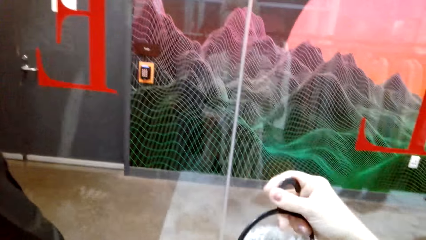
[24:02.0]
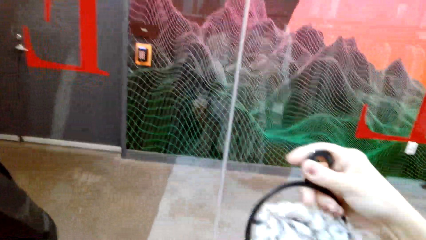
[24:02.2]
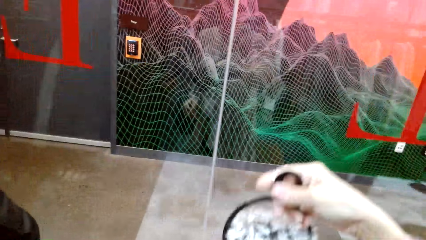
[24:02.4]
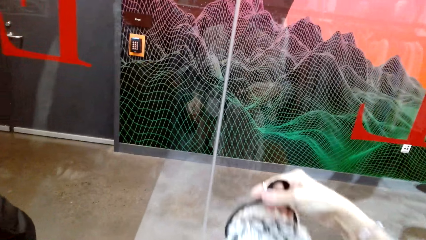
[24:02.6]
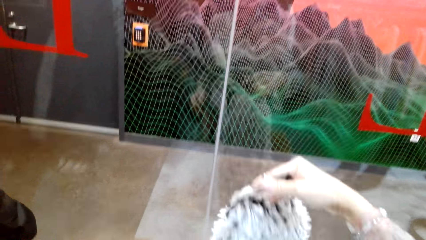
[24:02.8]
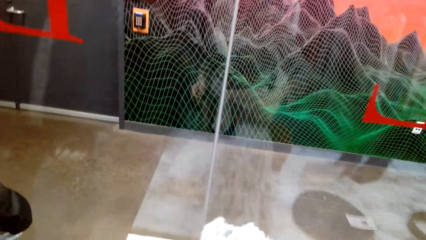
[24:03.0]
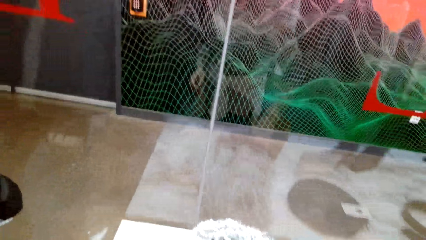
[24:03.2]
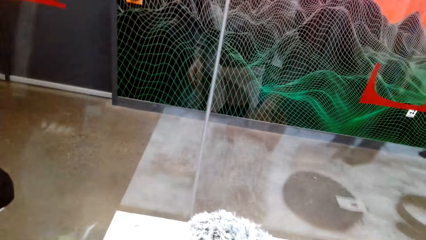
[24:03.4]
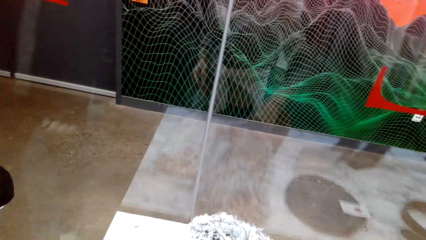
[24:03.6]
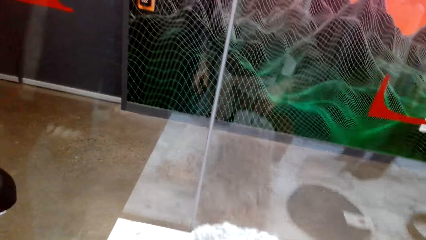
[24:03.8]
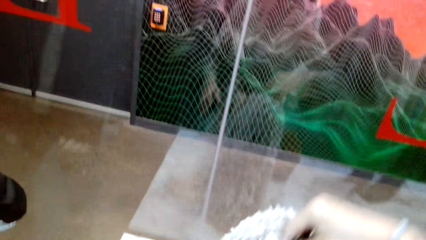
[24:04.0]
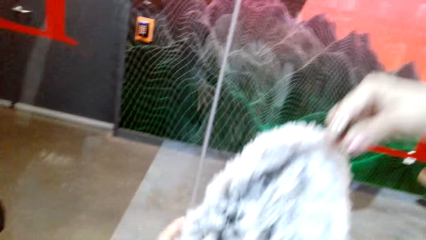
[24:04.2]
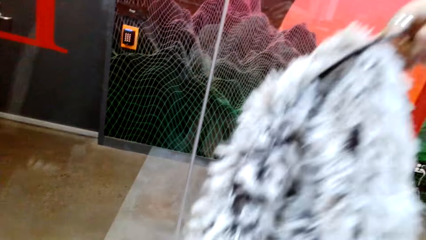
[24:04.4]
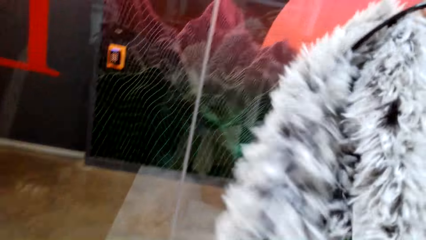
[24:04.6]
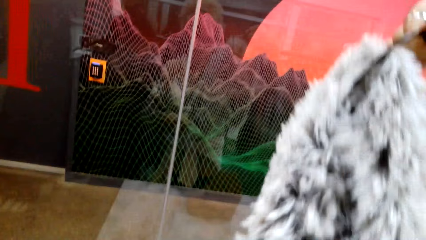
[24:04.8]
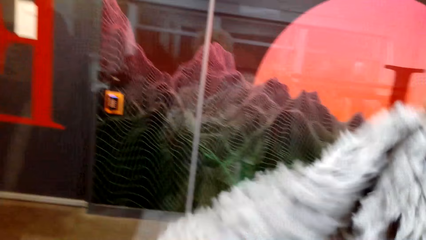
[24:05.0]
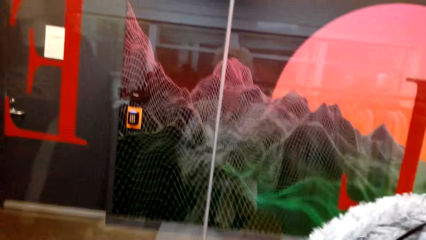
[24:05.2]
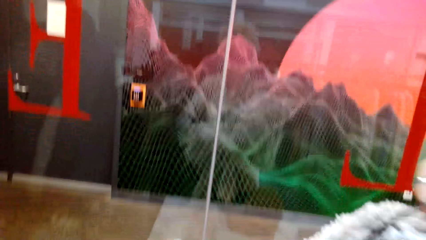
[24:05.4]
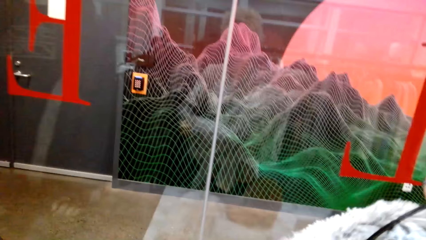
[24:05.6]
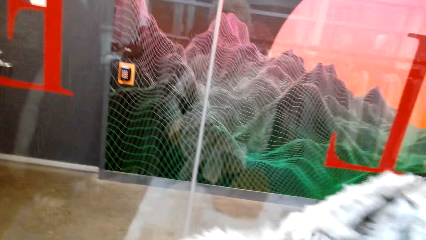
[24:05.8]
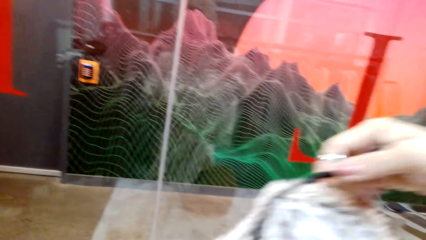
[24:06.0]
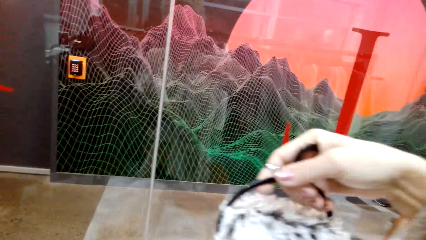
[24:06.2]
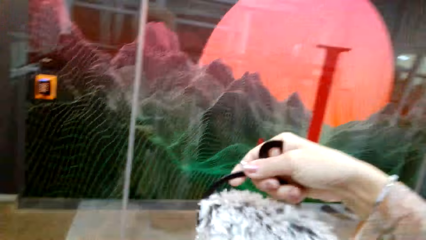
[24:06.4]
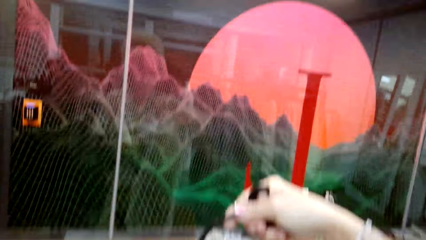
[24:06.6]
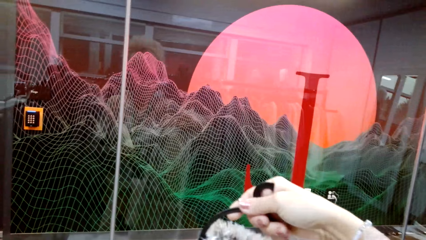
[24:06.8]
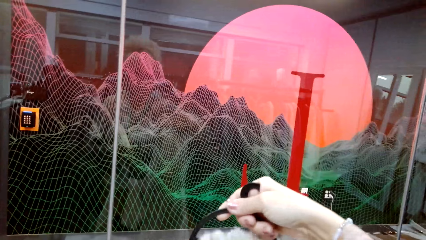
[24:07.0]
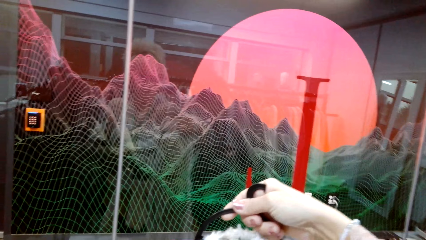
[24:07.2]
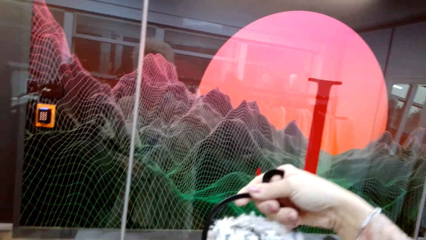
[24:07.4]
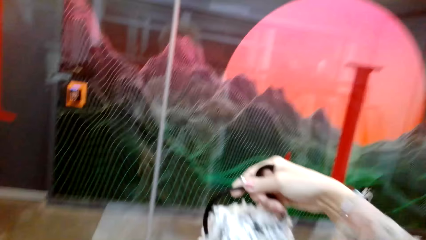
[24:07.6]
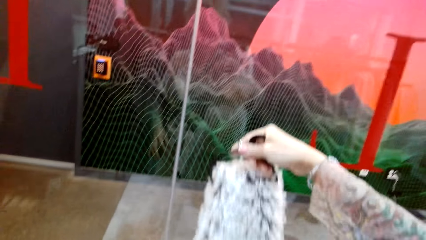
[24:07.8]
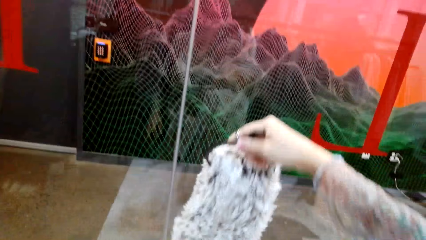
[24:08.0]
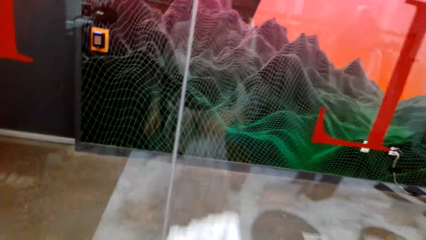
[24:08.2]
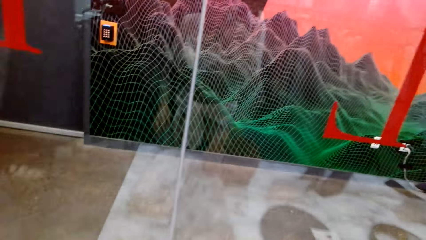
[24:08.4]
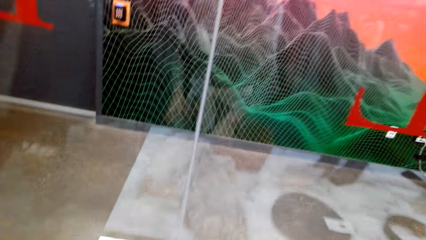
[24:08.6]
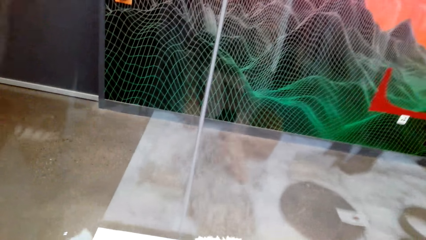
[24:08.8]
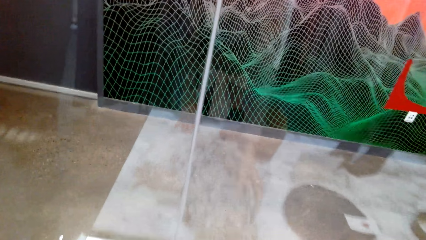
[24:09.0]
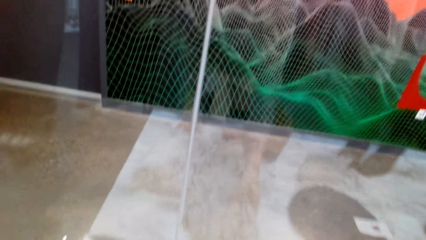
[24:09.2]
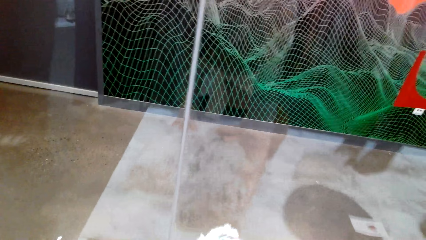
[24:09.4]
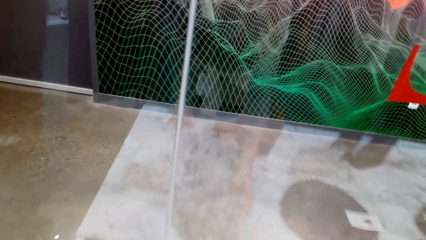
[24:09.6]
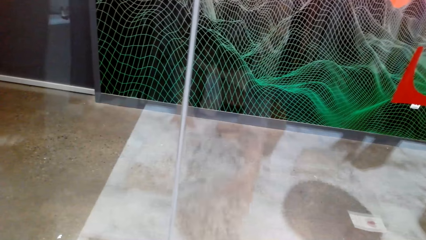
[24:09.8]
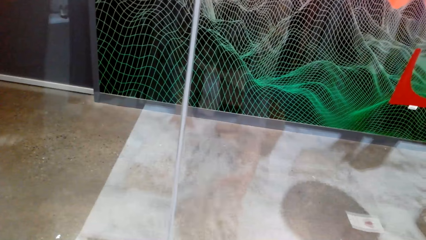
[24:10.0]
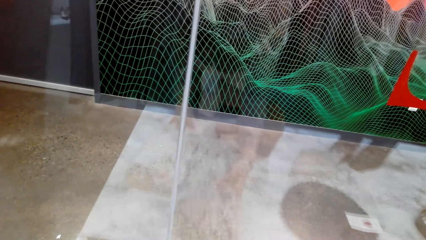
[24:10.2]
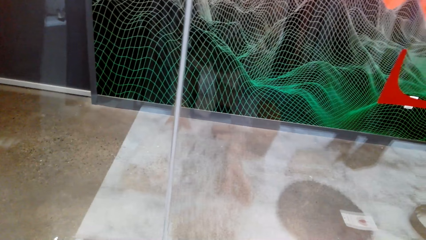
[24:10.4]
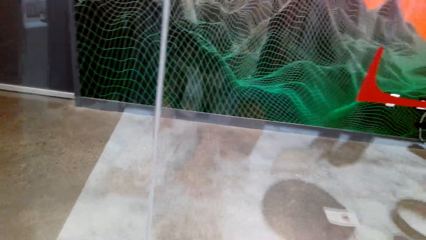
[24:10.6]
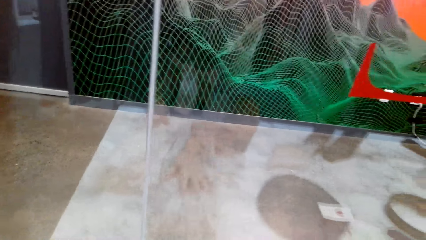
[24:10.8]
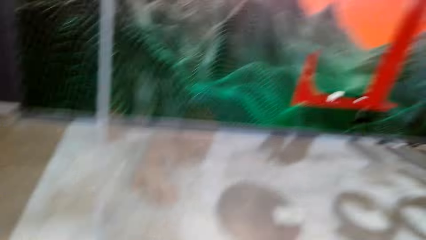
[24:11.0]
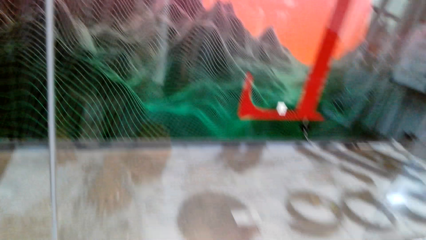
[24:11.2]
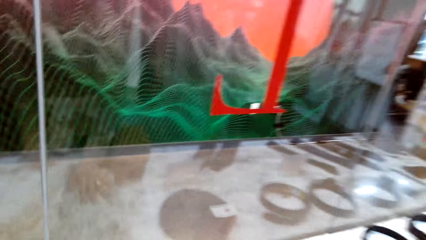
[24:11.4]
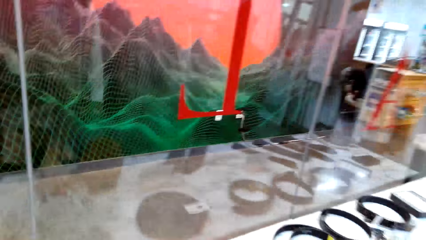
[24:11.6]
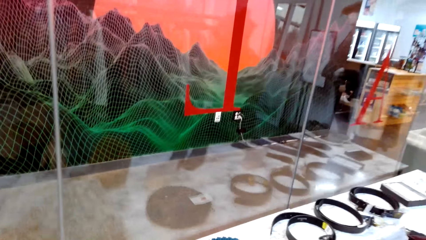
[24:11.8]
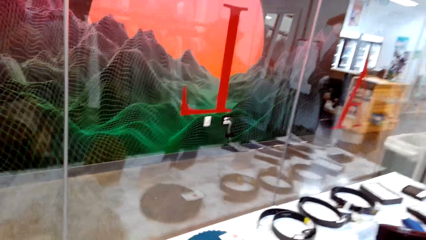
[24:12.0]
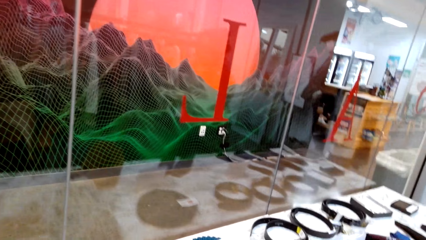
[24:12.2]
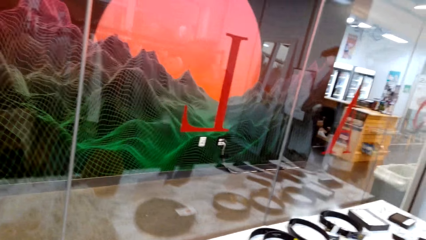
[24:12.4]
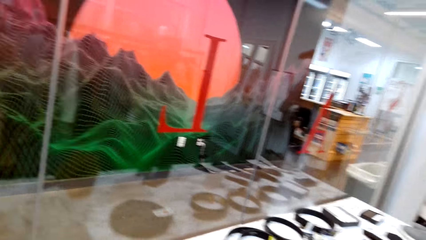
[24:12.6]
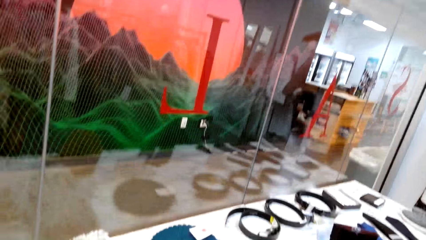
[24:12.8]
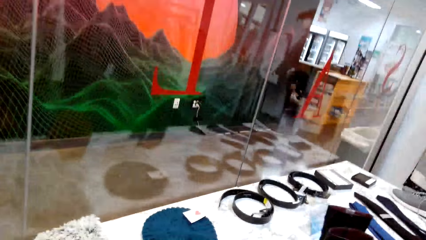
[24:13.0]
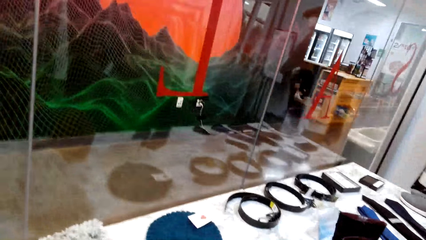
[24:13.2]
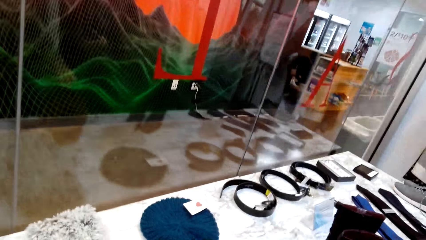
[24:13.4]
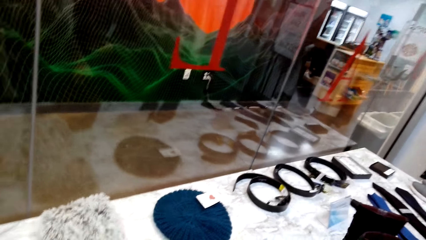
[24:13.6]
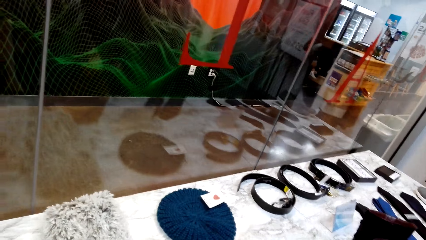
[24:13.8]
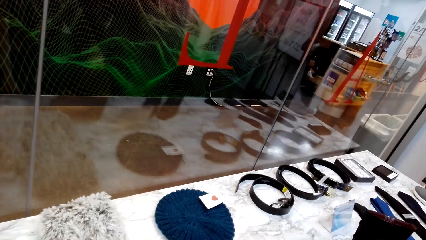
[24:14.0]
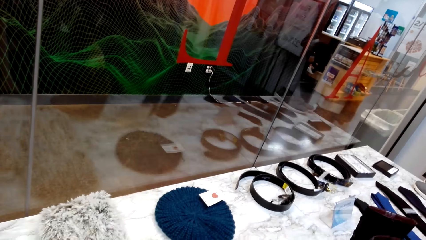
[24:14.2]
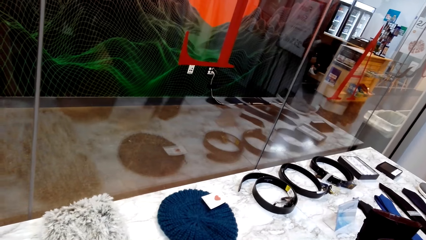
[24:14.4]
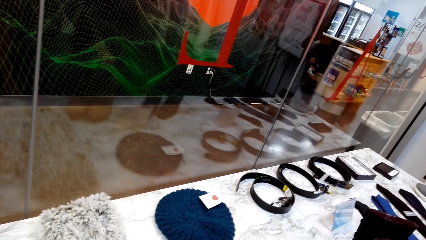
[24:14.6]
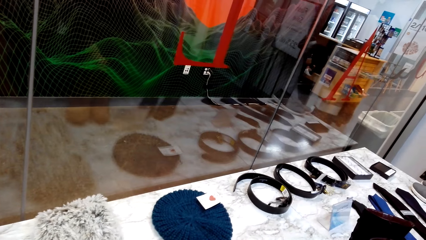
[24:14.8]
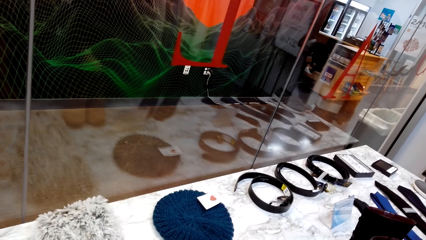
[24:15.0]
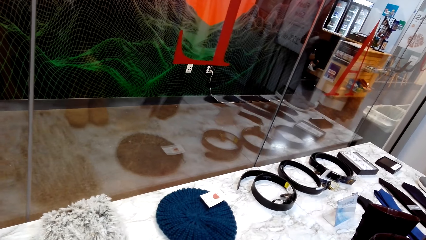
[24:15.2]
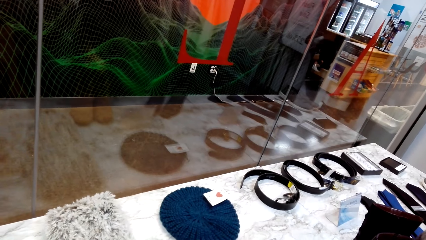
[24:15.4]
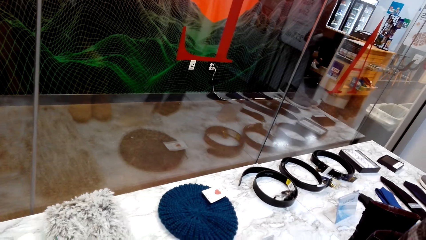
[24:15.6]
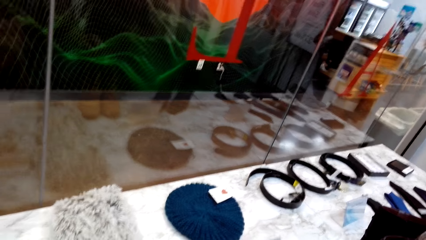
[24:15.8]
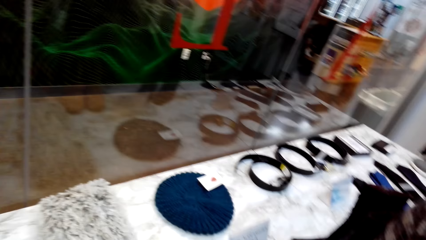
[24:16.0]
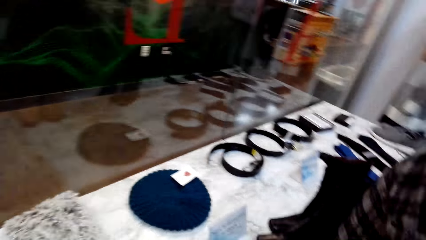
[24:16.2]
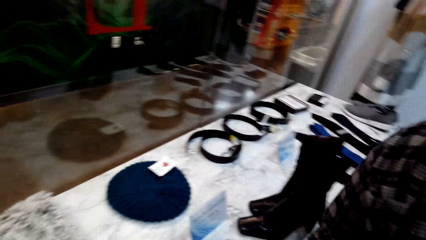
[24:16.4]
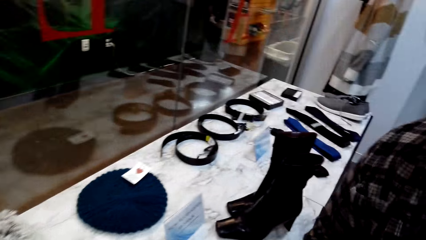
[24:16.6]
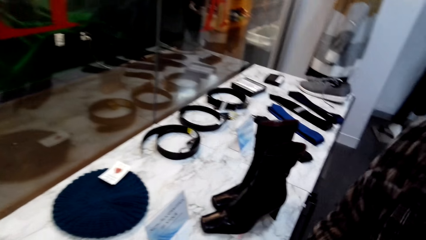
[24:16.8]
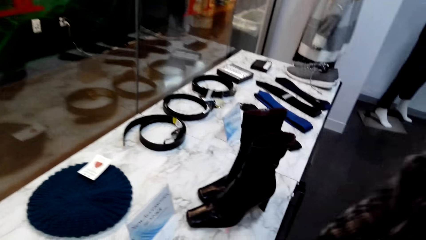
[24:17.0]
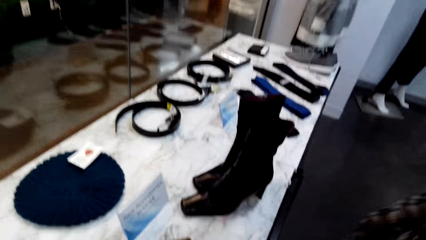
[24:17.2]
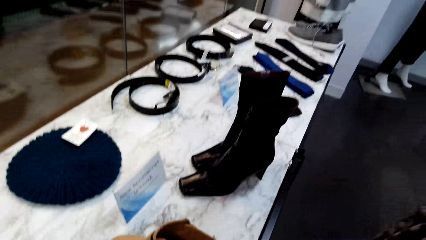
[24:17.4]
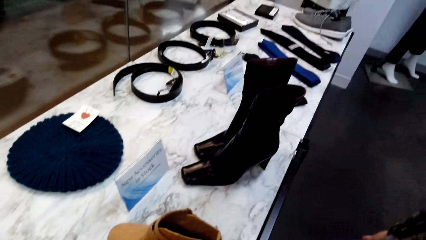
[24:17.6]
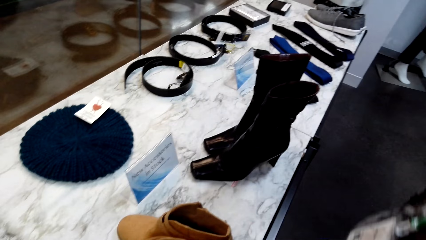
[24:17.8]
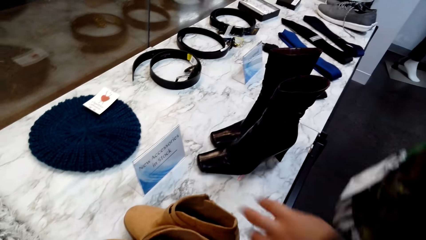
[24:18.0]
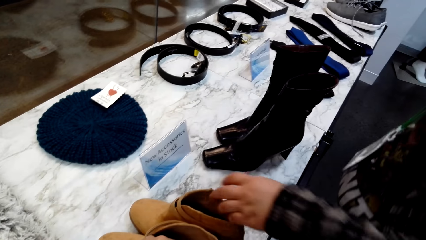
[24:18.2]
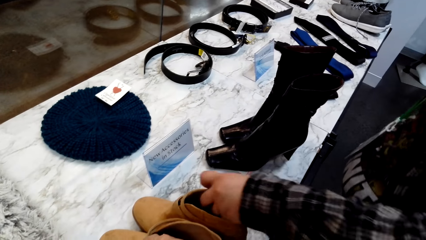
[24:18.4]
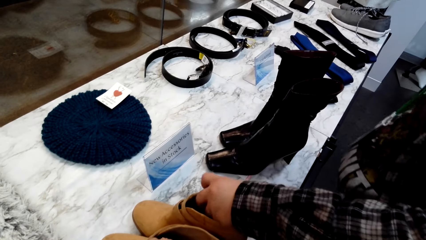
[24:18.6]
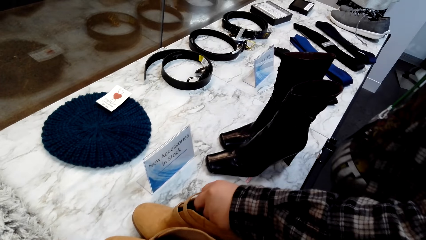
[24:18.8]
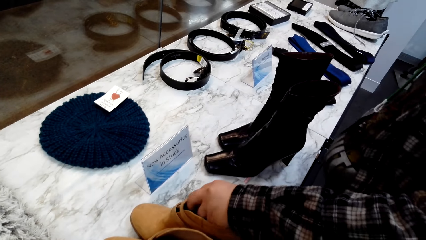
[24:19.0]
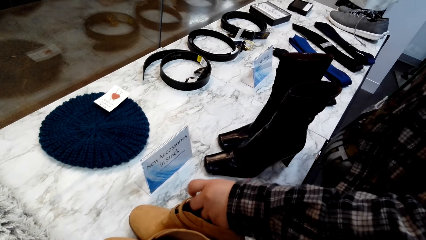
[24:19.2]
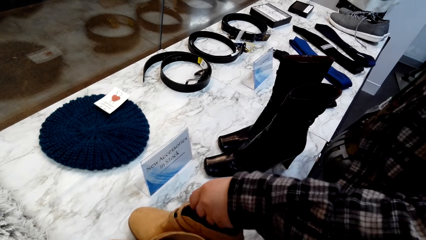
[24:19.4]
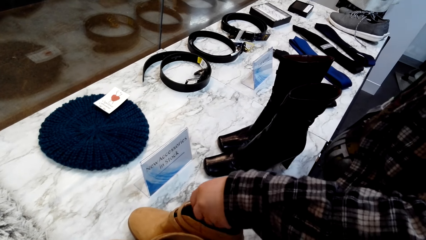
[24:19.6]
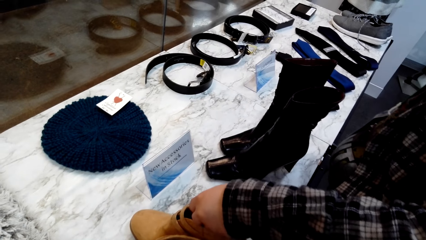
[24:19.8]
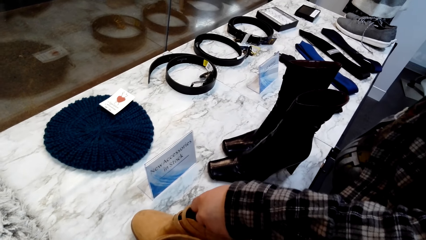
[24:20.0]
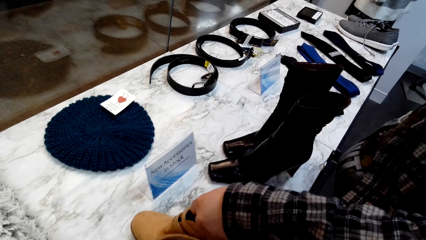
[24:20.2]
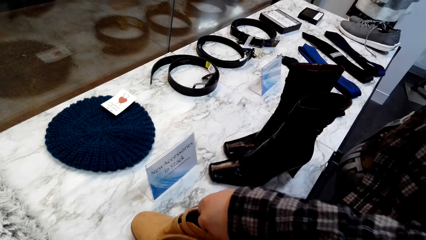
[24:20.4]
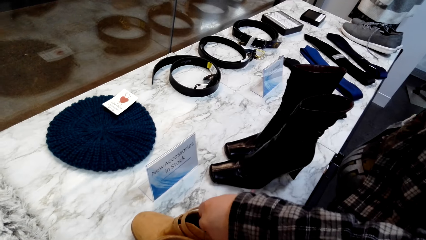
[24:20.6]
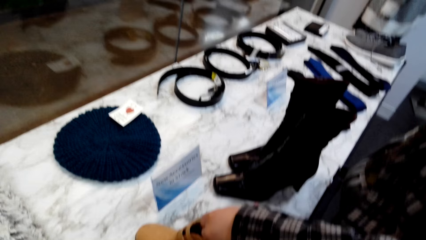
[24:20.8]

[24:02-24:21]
The camera wearer puts a scarf on a display. They pick the scarf on the display. They straighten the scarf on a hanger. They put the scarf on the display. They align the scarf on the display. They look around. They align boots on the display. A person touches the boots on the display.
